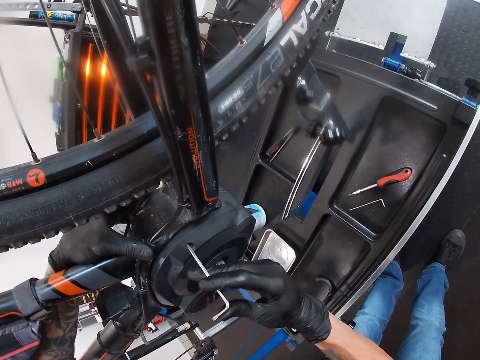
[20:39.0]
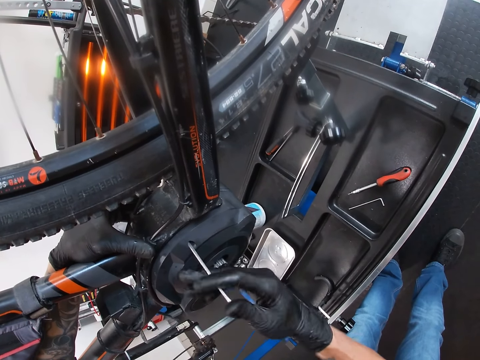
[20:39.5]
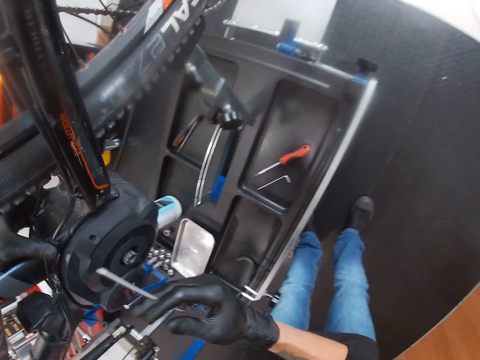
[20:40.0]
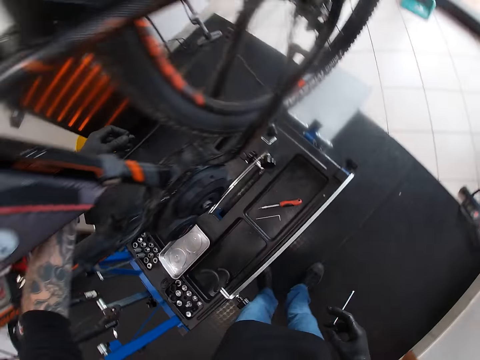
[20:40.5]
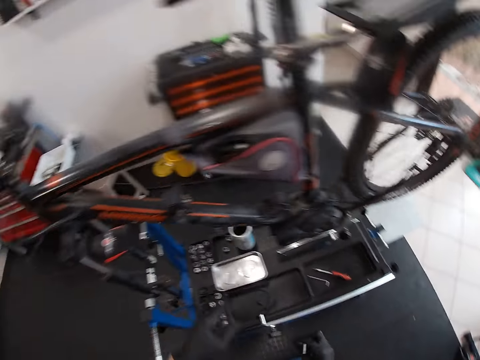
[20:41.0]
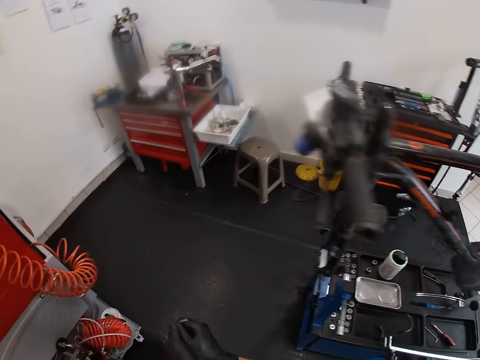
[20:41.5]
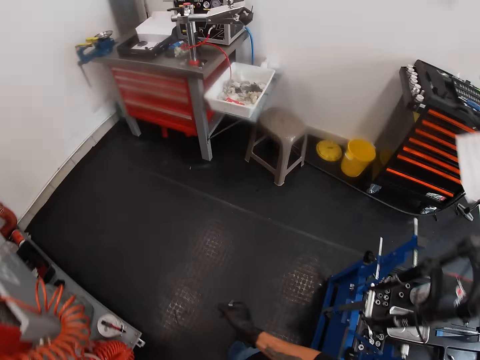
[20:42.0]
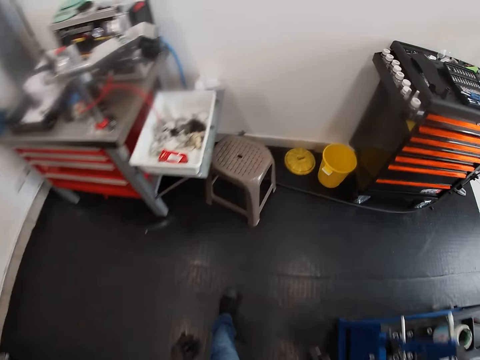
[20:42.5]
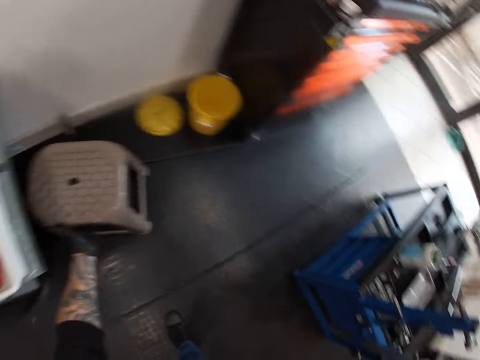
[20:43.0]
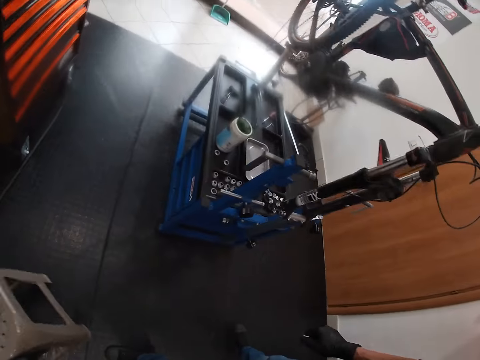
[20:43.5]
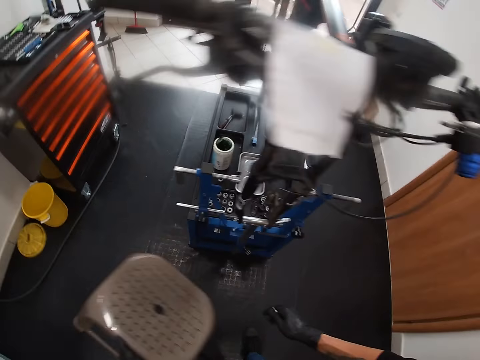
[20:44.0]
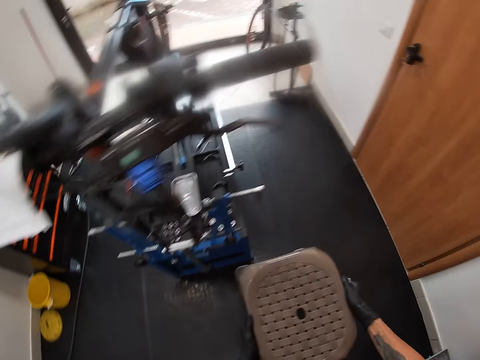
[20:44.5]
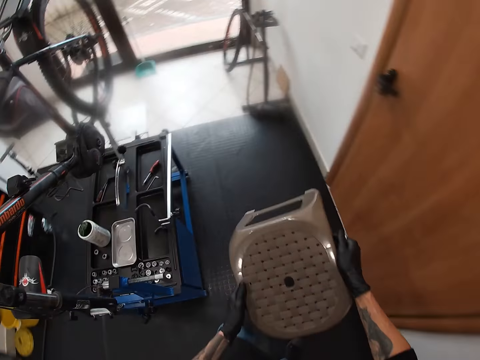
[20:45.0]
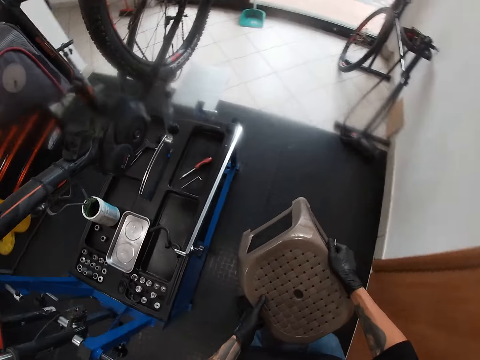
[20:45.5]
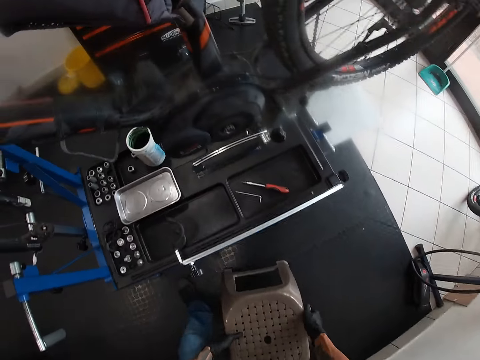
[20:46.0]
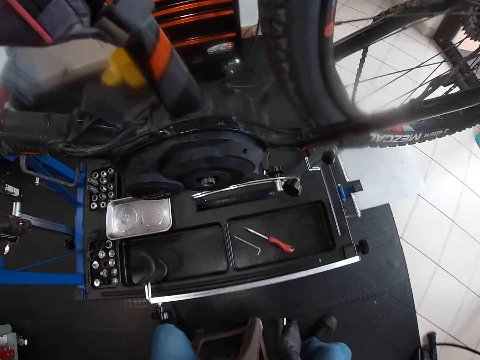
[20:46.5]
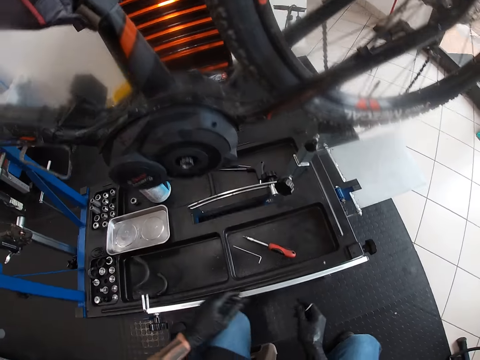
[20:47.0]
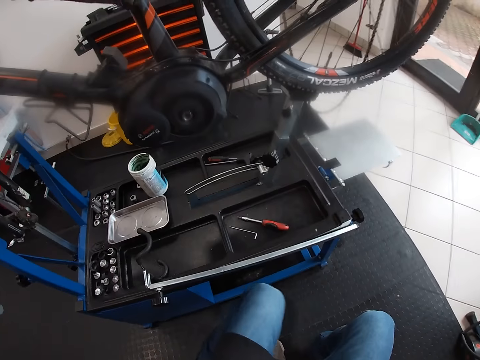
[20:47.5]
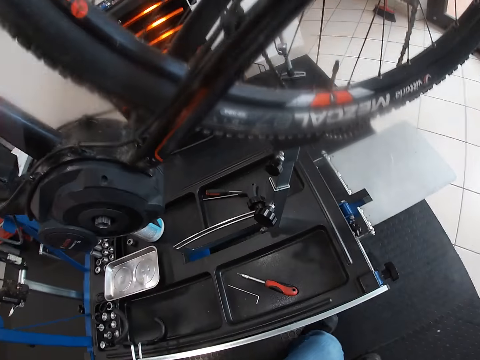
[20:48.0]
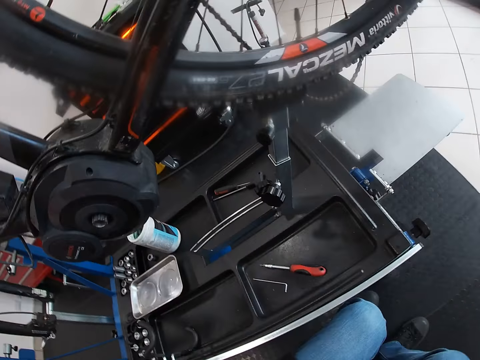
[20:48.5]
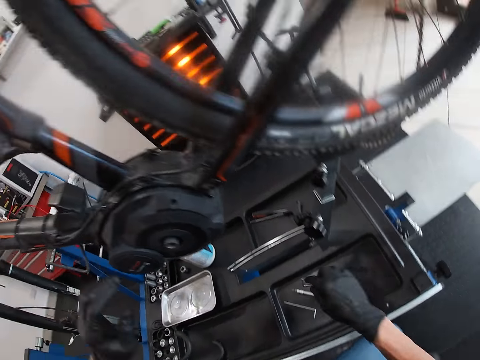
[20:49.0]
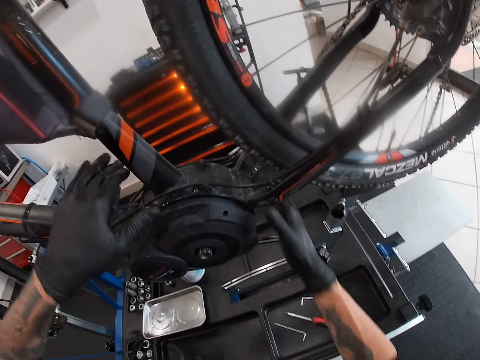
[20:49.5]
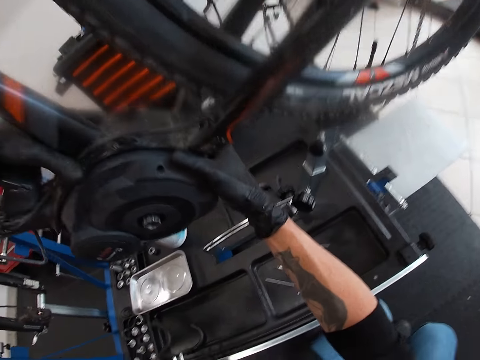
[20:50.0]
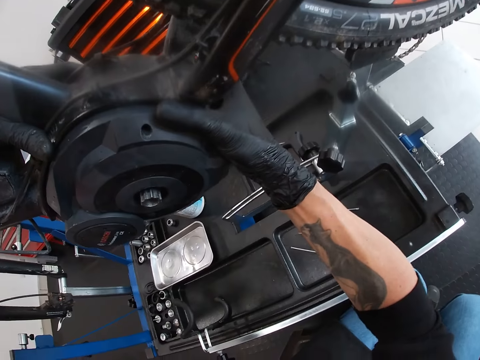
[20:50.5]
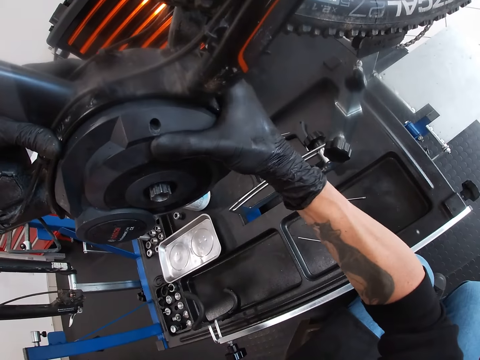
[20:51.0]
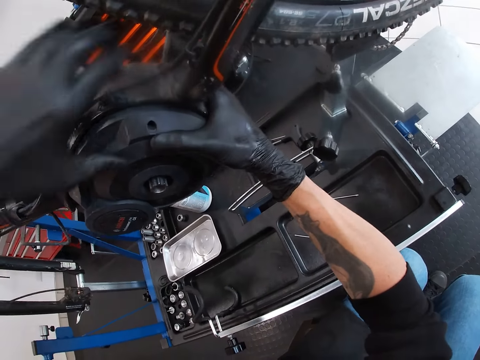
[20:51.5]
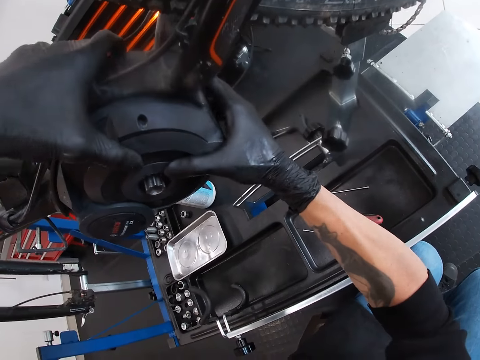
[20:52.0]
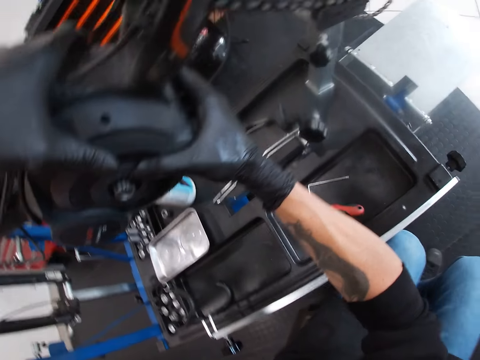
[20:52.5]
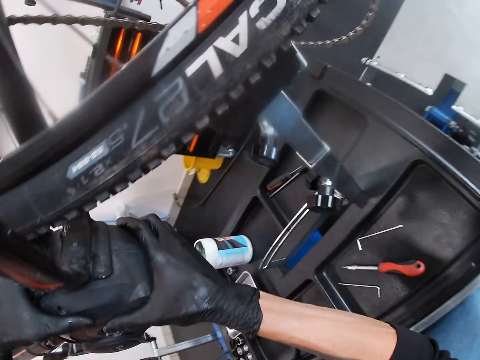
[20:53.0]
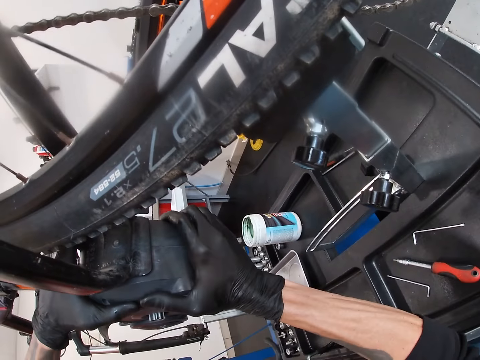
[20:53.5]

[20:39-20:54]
The camera wearer removes the allen key or a screw in his right hand from the chain guard hole. He moves around. He carries the seat with his left hand. He picks up the seat. He drops the seat close to the bicycle with his hands. He sits on the seat close to the bicycle. He drops the allen key in his right hand on the maintenance bench. He puts the seat down. He holds the bicycle chain guard tight with his hands. He adjusts the bicycle.

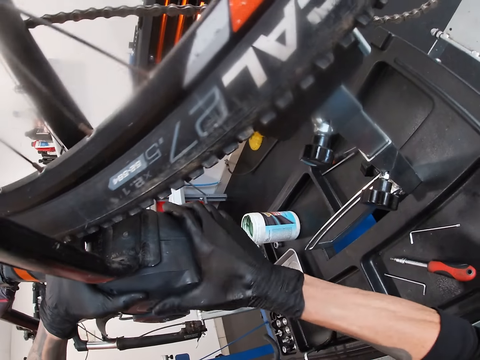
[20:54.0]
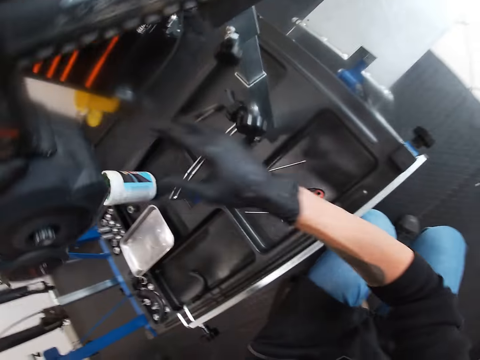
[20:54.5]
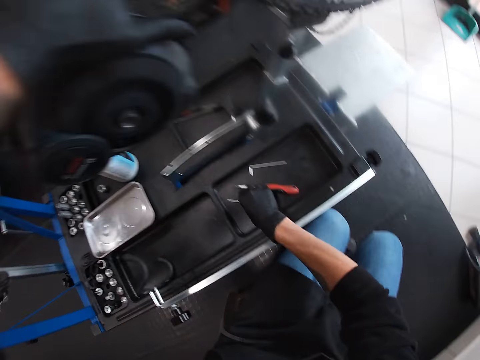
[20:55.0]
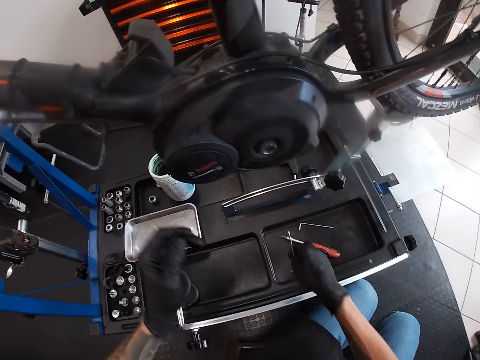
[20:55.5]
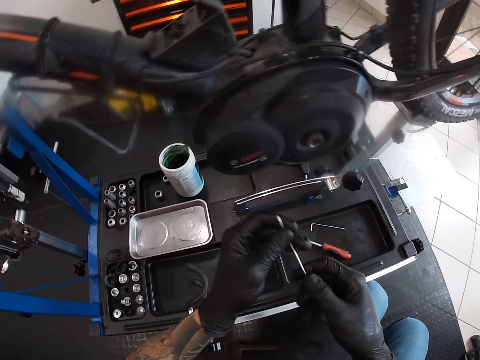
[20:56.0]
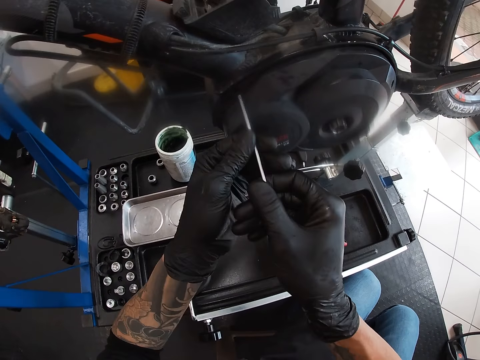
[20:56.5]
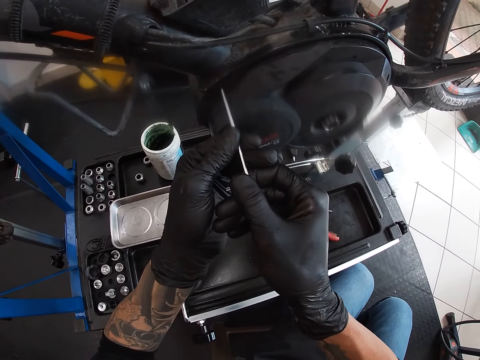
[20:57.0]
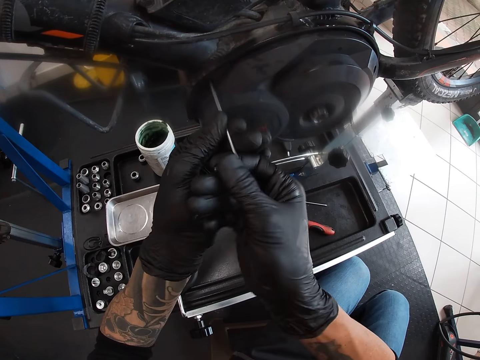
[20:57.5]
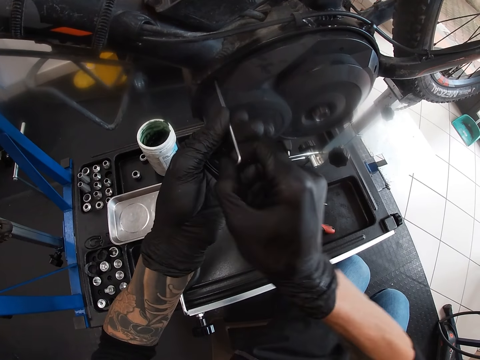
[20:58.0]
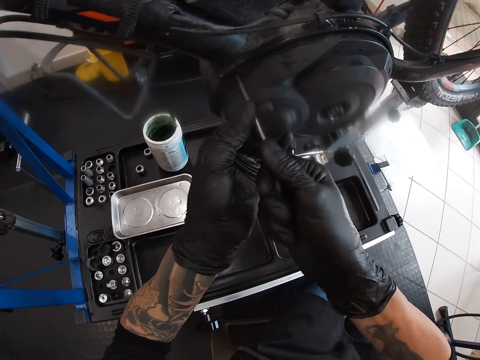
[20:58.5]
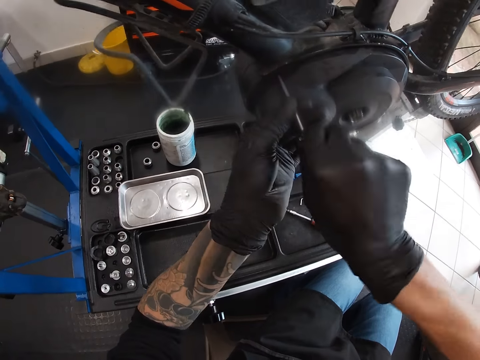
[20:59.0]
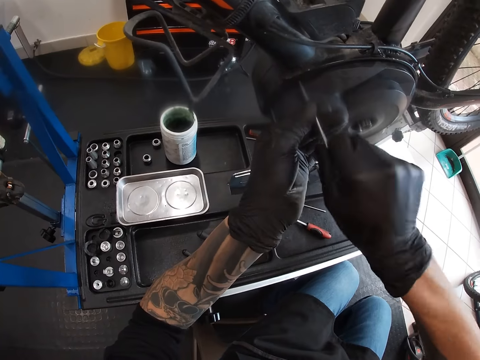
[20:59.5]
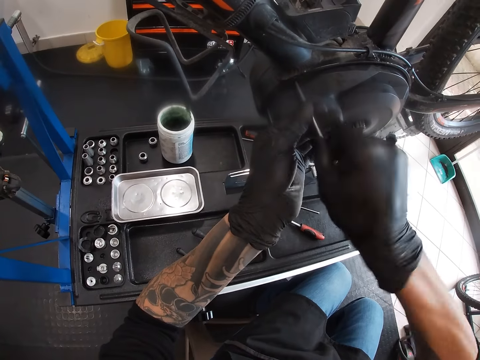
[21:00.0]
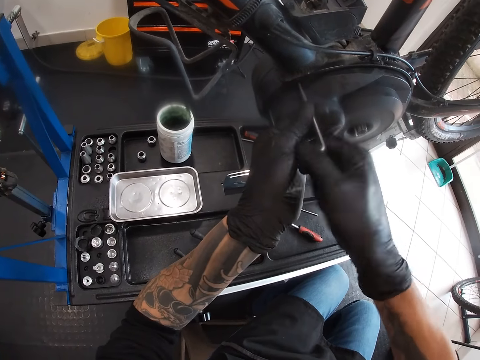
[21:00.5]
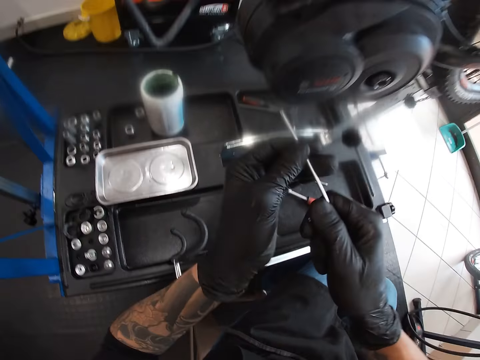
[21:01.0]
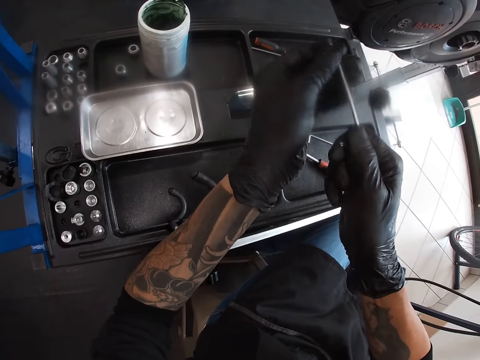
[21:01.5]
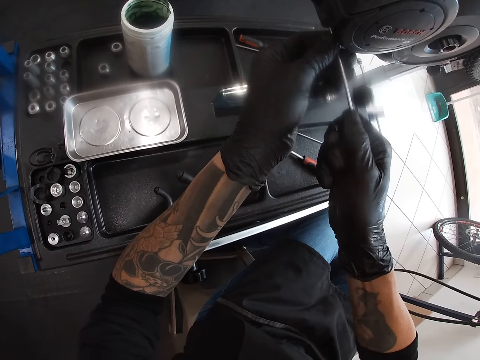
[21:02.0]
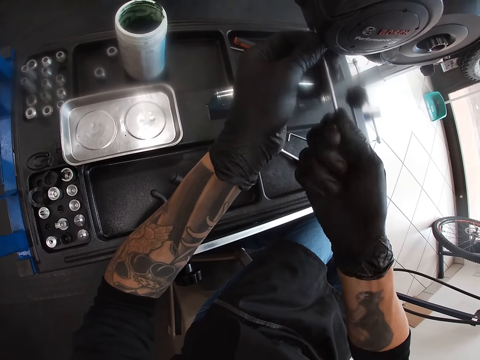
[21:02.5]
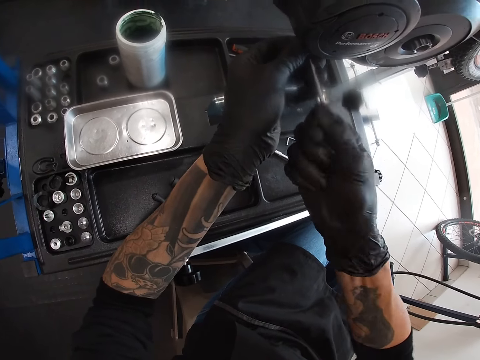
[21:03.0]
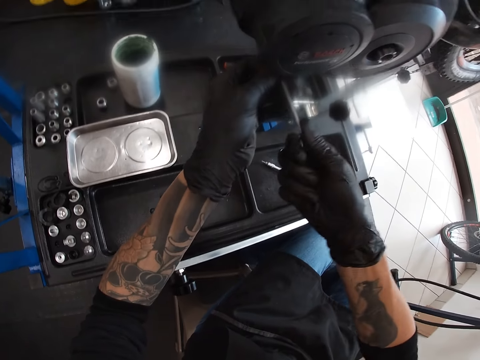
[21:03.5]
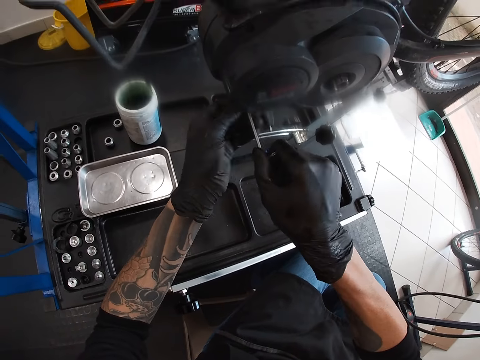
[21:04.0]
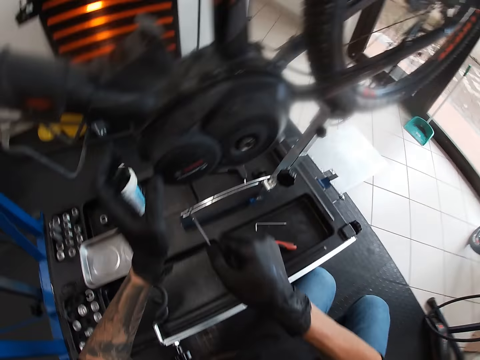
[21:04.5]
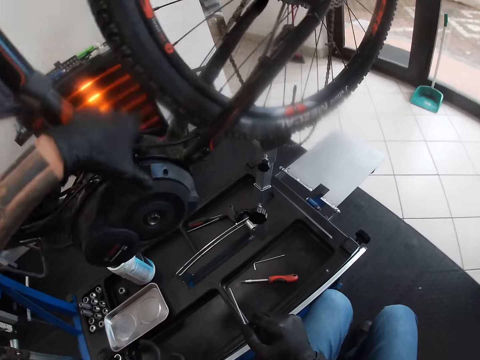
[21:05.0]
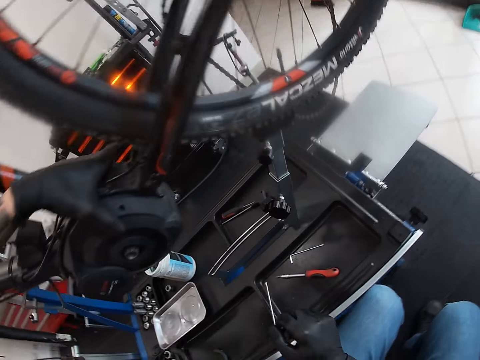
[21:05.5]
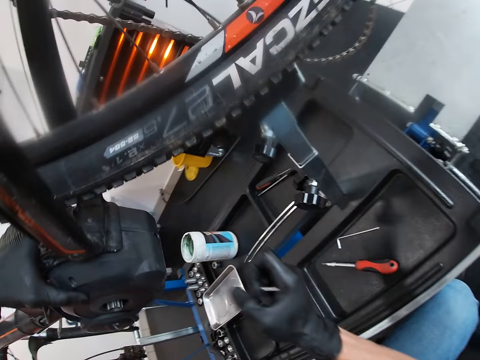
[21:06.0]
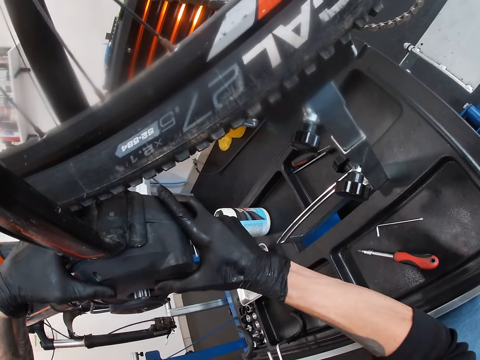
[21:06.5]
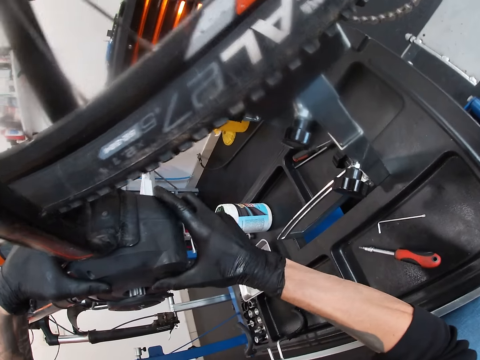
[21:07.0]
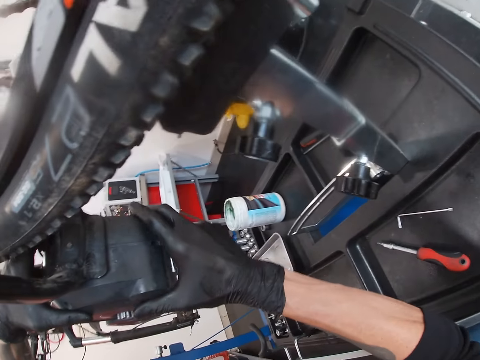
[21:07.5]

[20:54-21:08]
The camera wearer picks the allen key from the top of the maintenance bench with his right hand. He inserts the allen key in a hole of the bicycle chain guard with his hands. He tightens the bicycle chain guard with the allen key in his hands. He removes the allen key in his hands from the chain guard hole. He inserts the allen key in a hole of the bicycle chain guard with his hands. He loosens the bicycle chain guard with the allen key in his hands. He holds the bicycle chain guard tight with his left hand. He removes the allen key in his right hand from the bicycle chain guard hole. He holds the bicycle chain guard tight with his left hand. He holds the bicycle chain guard tight with his hands. He puts the screw down.
